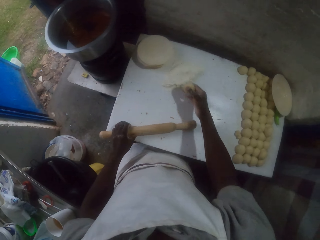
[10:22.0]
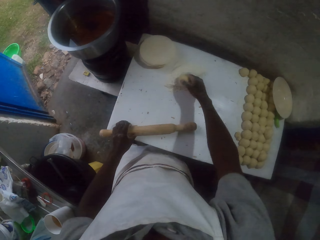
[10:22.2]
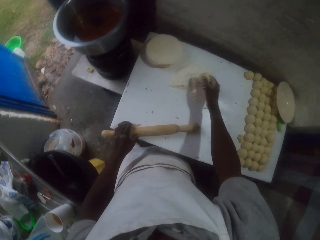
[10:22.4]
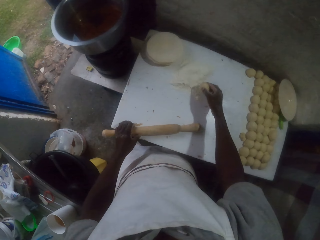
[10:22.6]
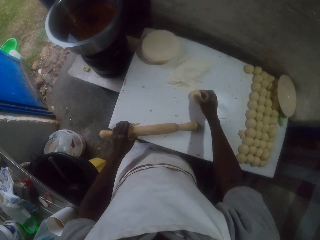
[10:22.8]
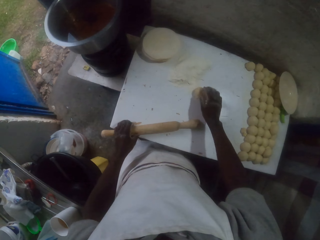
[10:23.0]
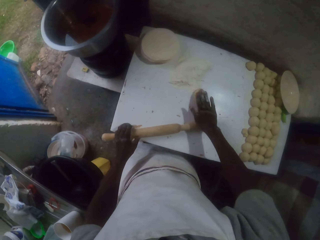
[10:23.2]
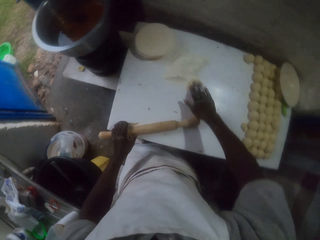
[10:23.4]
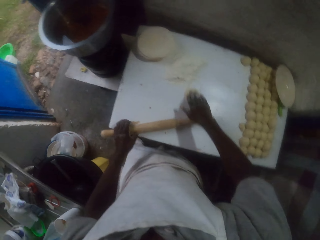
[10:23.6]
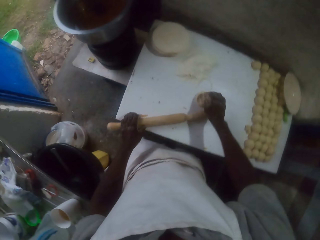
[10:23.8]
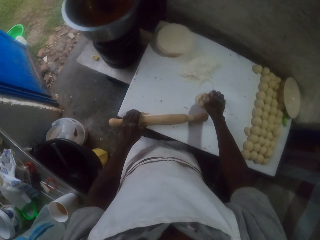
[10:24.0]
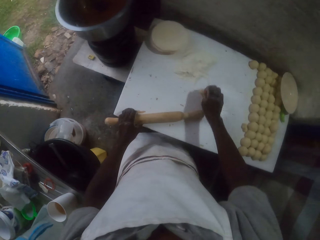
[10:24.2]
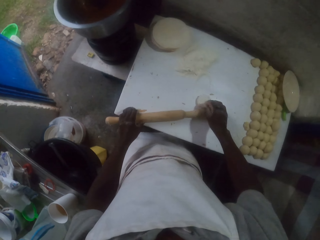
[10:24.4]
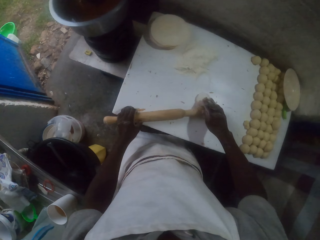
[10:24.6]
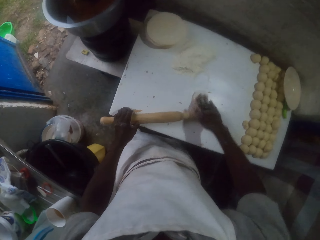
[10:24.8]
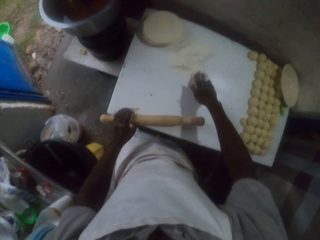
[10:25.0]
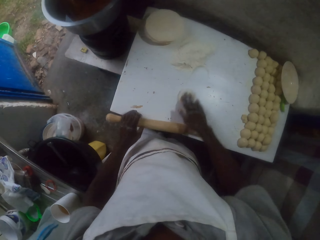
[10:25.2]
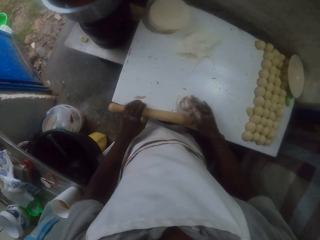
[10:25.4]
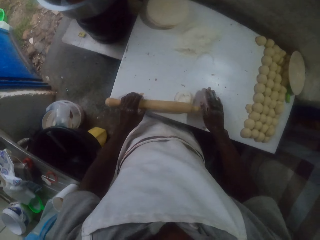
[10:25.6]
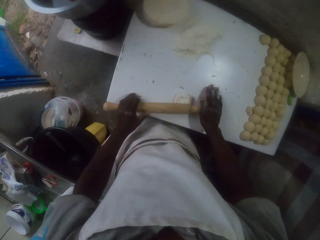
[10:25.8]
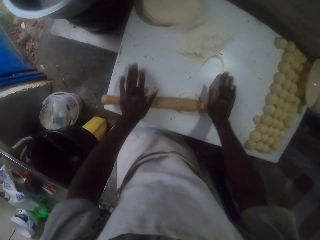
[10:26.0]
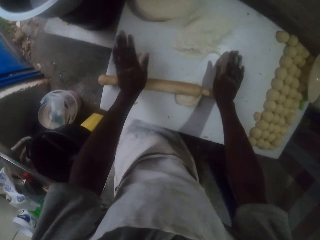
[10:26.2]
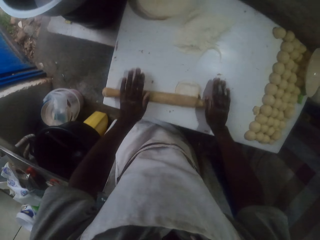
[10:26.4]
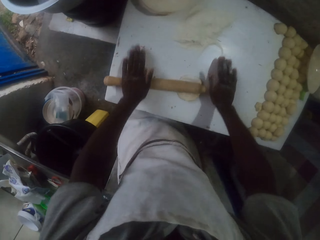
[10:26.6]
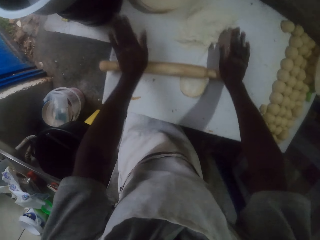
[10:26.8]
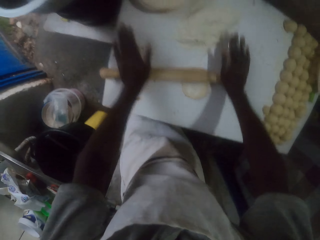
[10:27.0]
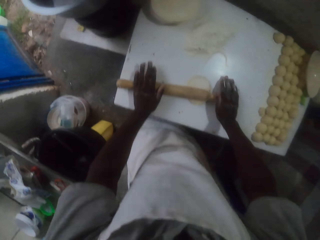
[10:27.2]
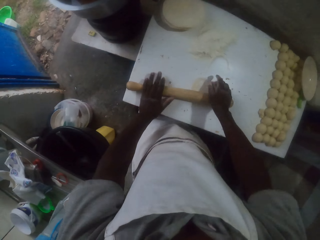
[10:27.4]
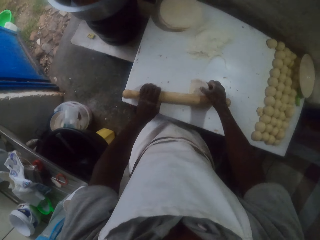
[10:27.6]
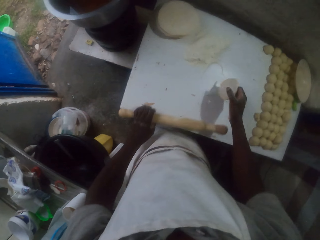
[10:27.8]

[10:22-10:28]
The camera wearer dusts the dough with flour. They press the dough with fingers. They roll the dough with a rolling pin.

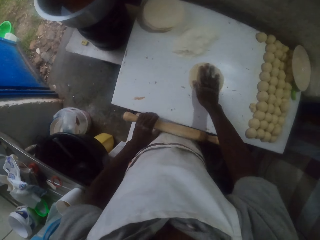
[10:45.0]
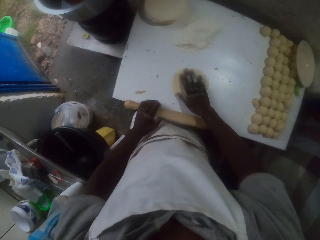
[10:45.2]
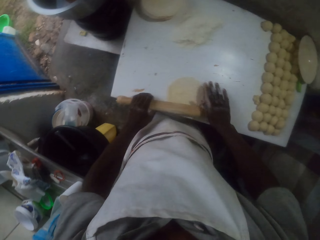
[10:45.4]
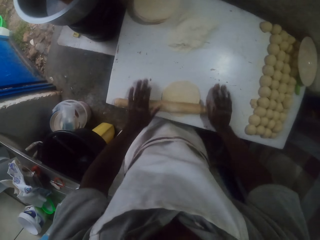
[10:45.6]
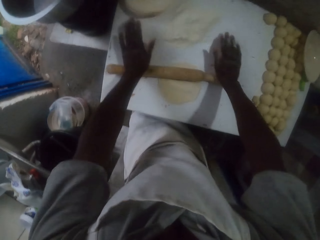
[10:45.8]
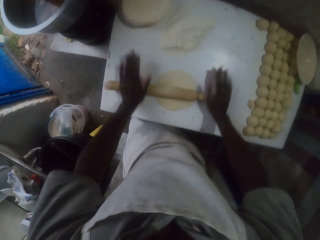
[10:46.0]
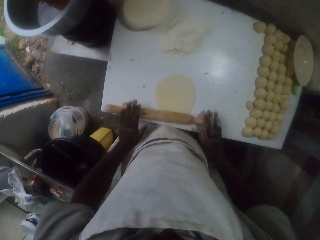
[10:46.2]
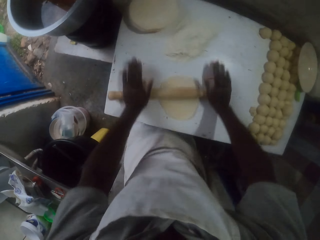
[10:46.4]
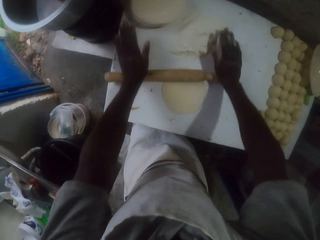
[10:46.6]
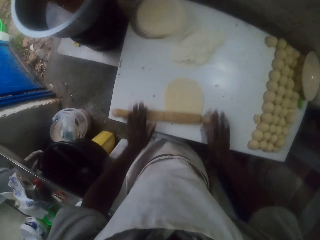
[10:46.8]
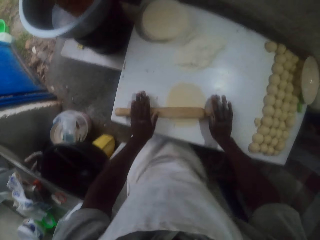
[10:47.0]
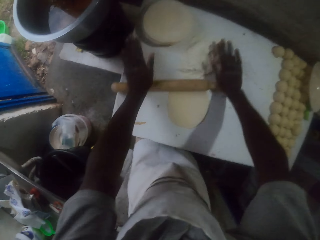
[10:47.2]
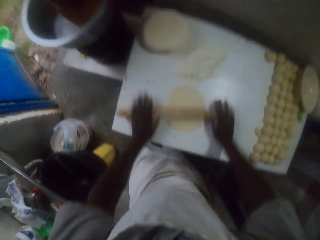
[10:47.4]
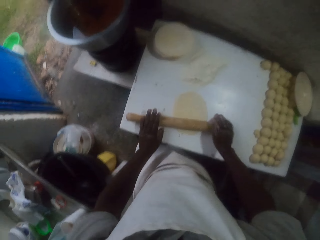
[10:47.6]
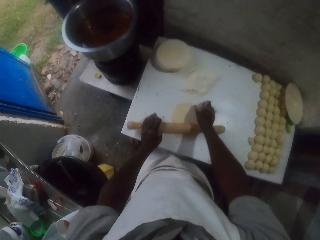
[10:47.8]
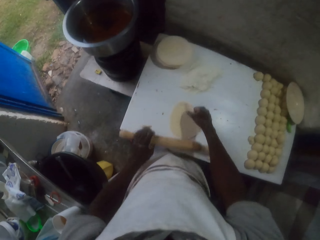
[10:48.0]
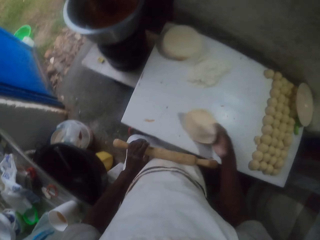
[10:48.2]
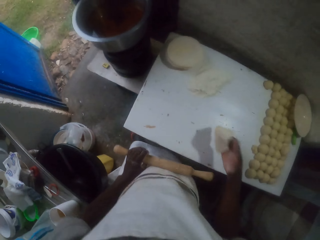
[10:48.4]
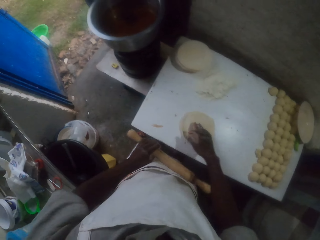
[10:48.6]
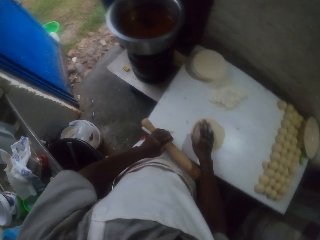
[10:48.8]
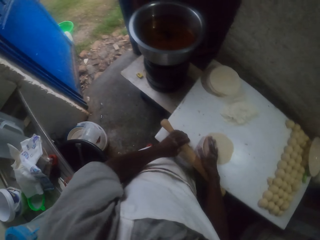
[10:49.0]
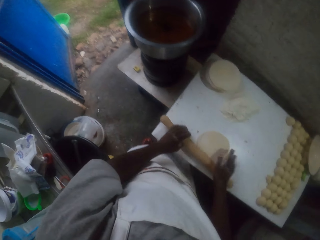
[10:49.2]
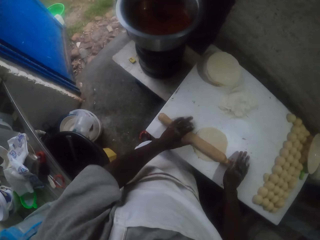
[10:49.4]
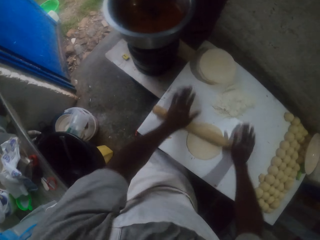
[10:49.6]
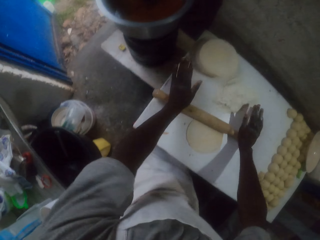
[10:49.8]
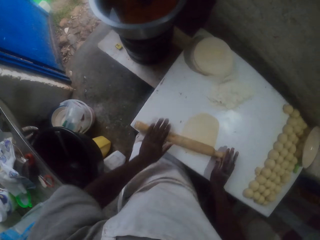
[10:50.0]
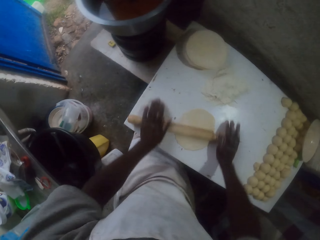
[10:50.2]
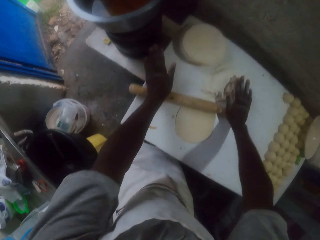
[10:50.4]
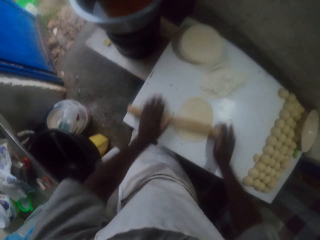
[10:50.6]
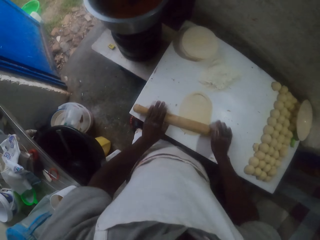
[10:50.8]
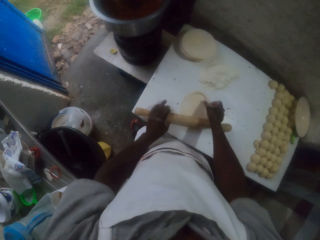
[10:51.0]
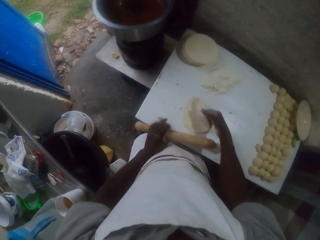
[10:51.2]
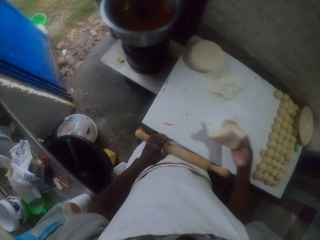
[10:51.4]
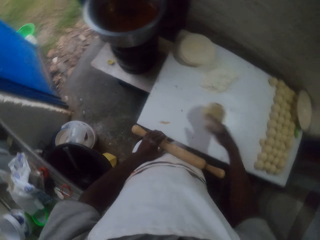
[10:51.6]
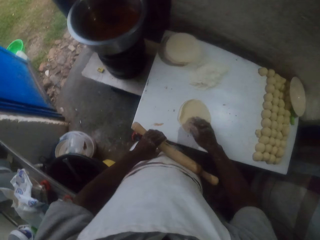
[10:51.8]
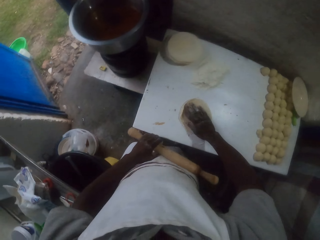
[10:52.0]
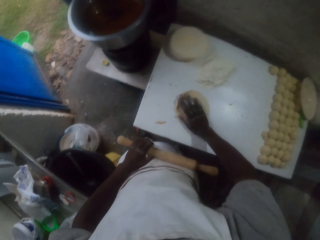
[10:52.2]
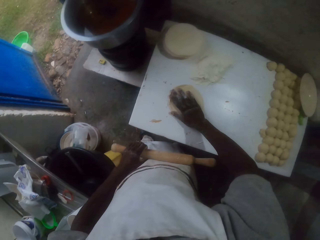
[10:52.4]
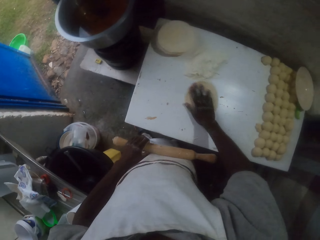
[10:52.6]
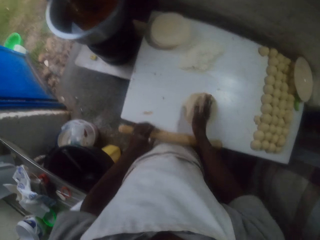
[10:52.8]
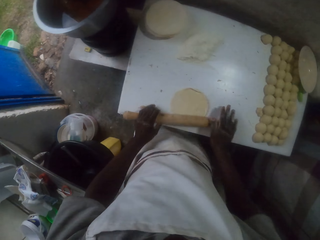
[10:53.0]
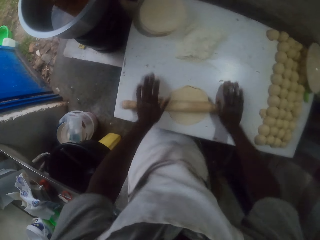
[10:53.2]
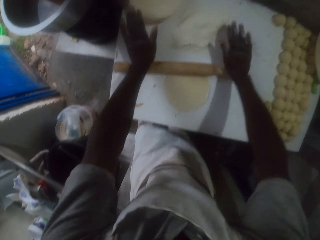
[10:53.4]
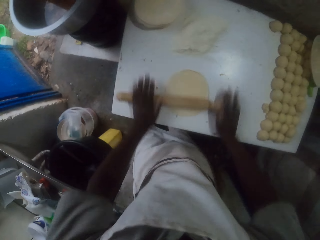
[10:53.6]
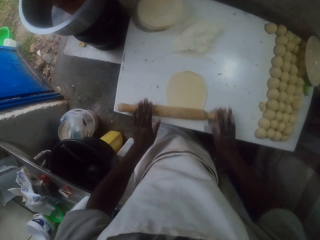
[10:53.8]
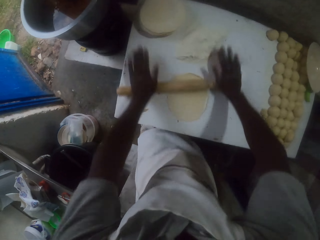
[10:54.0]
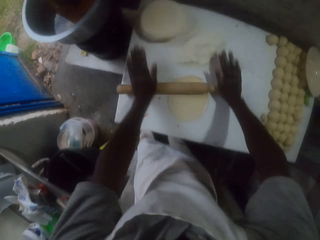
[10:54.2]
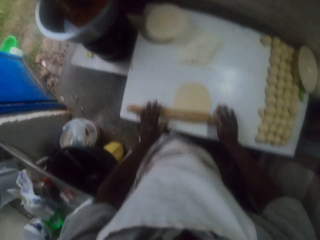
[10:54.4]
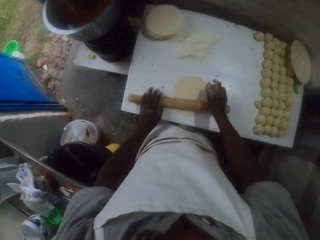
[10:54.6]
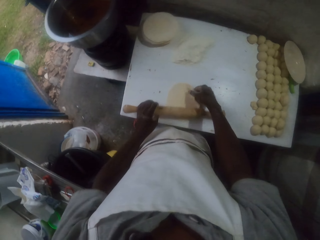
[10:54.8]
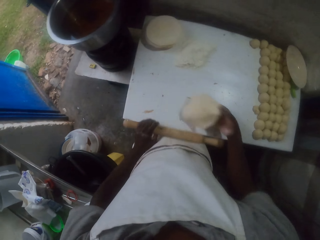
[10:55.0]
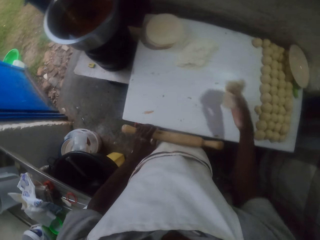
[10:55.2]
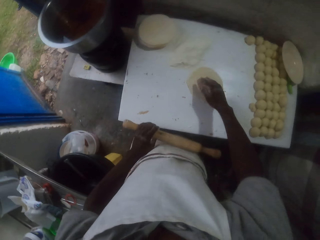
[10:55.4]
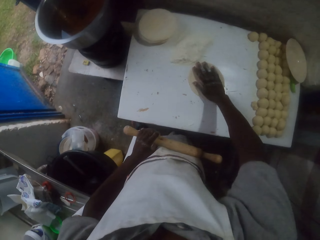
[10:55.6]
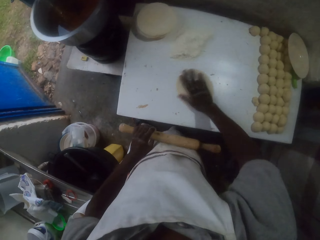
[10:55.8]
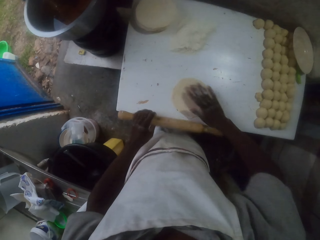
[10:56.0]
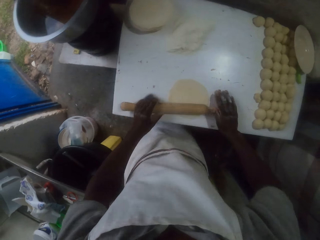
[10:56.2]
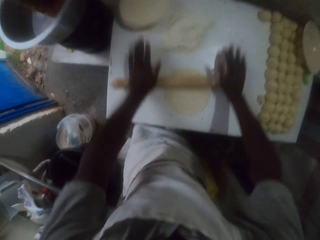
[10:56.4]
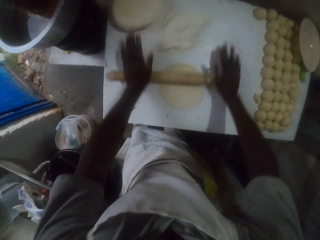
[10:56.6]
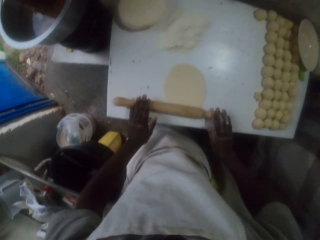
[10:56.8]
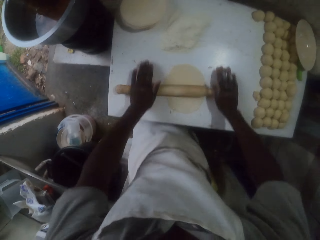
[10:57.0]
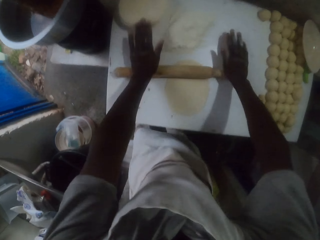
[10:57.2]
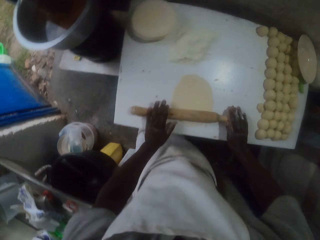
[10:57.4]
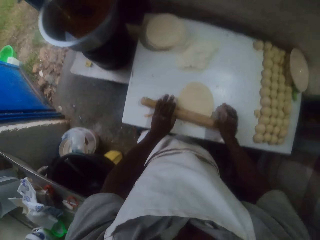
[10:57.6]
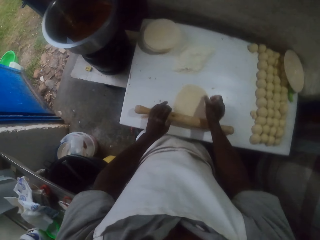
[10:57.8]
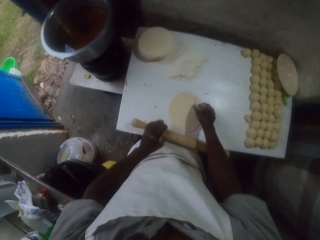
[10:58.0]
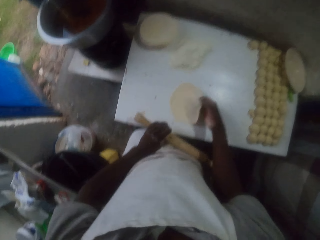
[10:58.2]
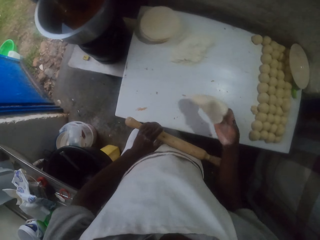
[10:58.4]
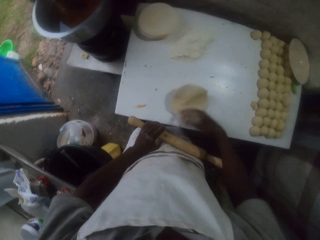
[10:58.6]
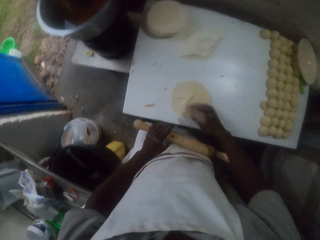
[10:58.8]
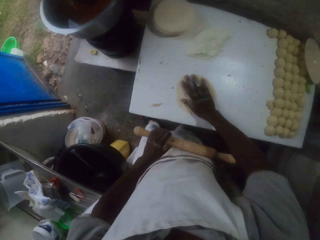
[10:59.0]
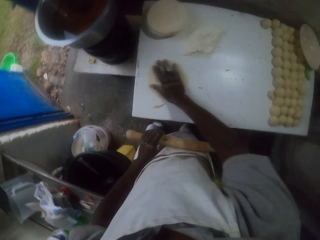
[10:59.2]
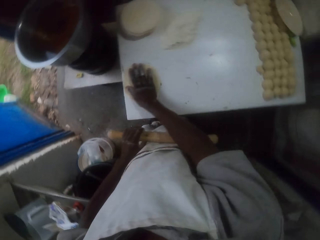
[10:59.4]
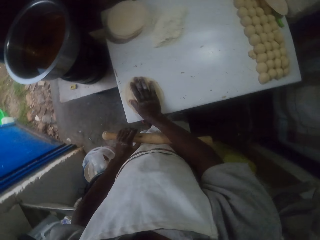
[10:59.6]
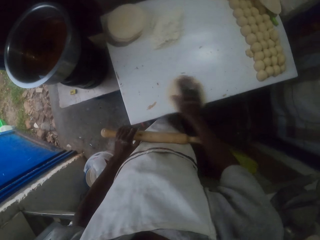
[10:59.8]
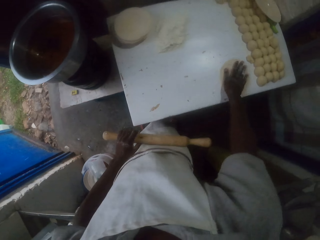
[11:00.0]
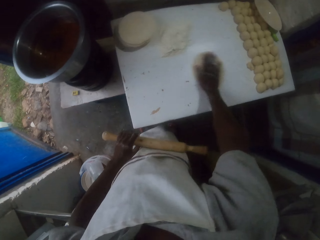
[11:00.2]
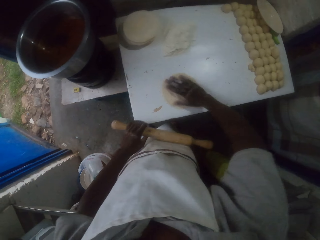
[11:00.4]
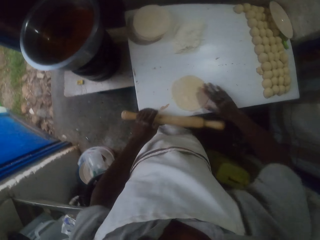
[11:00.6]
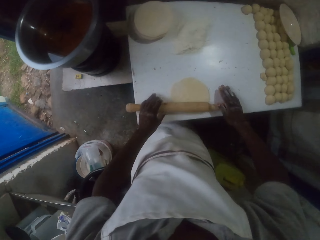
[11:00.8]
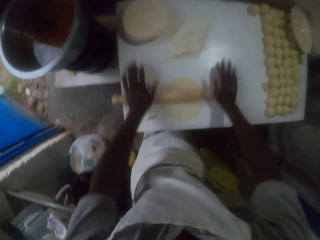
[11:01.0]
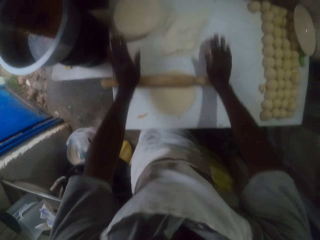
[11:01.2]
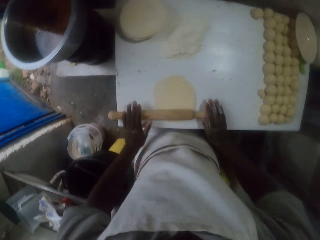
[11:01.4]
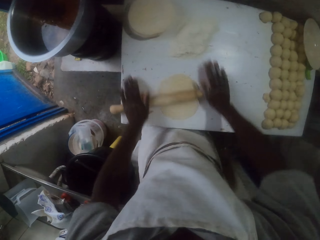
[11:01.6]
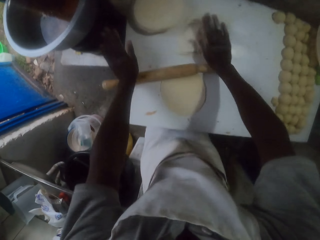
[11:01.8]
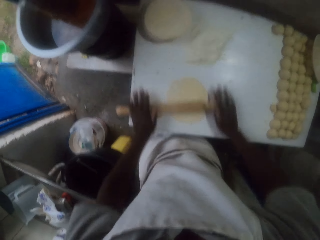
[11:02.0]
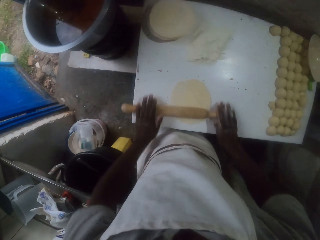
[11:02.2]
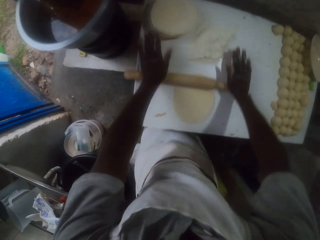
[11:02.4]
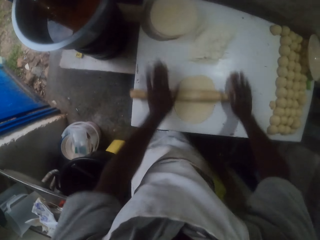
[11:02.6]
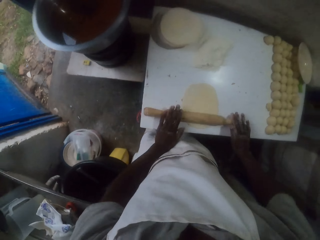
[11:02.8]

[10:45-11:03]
The camera wearer turns the dough. They roll the dough with a rolling pin. They flip the dough. They roll the dough with the rolling pin. They flip the dough. They roll the dough with the rolling pin. They flip the dough. They roll the dough with the rolling pin. They flip the dough. They dust the dough with flour. They roll the dough with the rolling pin.
